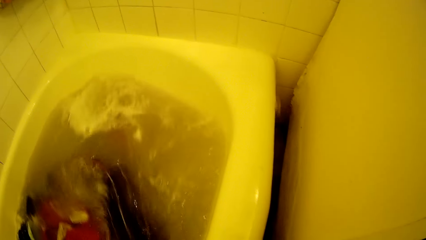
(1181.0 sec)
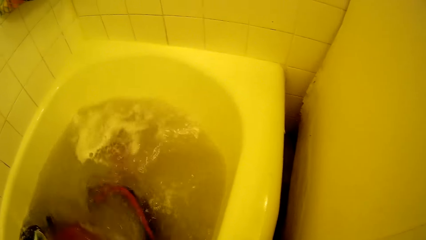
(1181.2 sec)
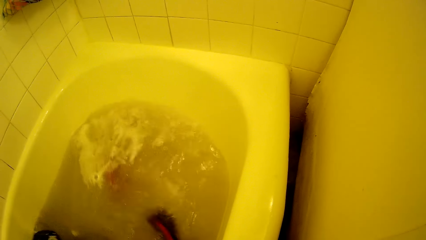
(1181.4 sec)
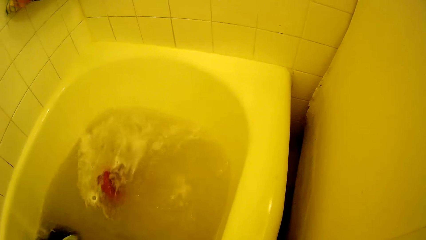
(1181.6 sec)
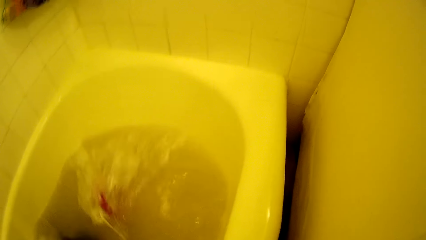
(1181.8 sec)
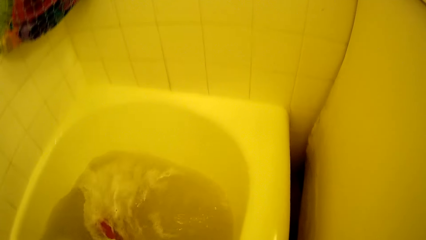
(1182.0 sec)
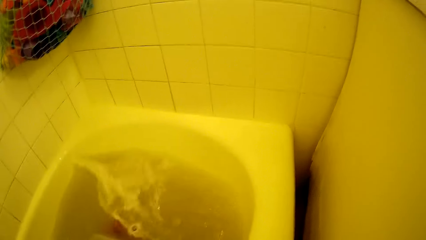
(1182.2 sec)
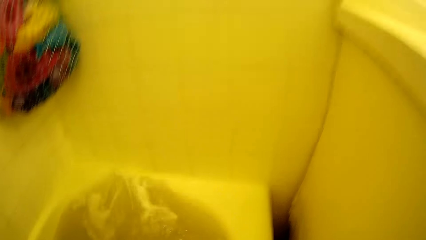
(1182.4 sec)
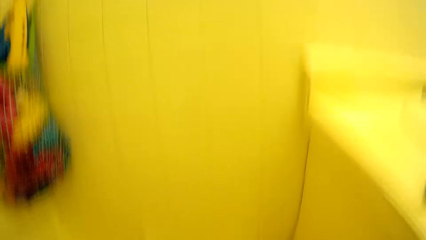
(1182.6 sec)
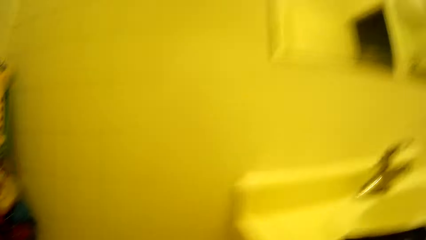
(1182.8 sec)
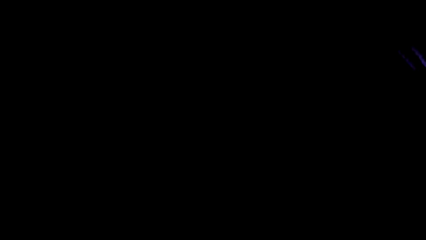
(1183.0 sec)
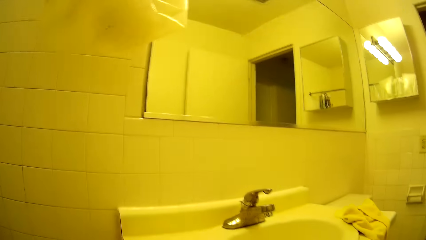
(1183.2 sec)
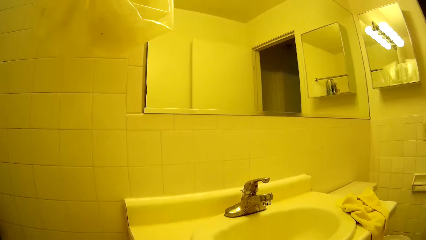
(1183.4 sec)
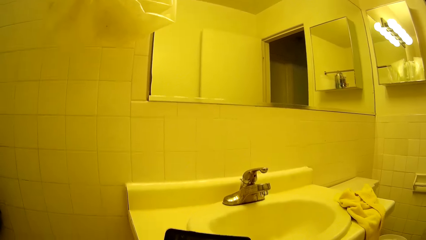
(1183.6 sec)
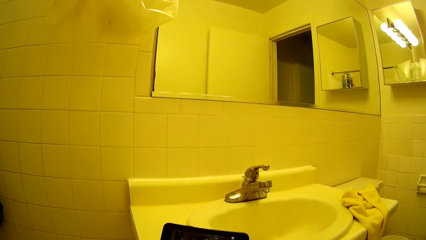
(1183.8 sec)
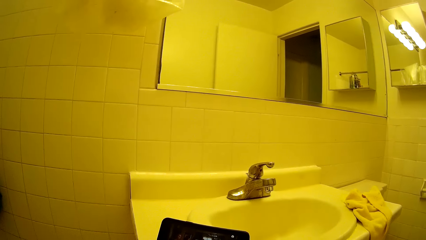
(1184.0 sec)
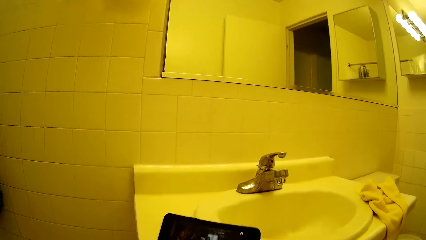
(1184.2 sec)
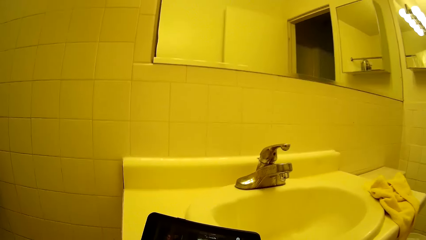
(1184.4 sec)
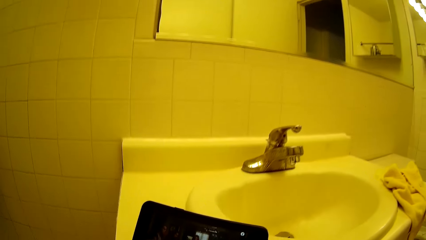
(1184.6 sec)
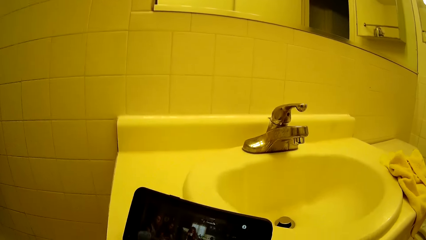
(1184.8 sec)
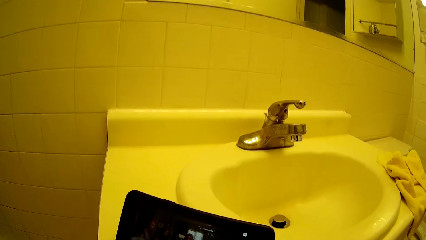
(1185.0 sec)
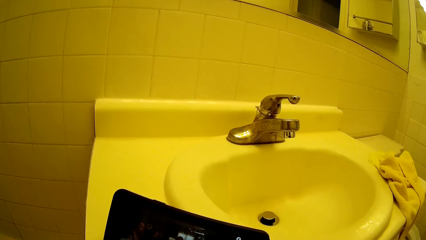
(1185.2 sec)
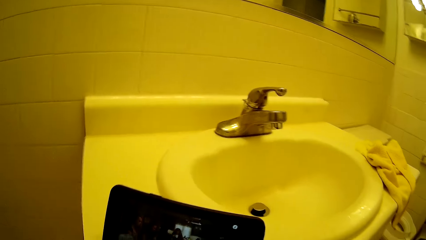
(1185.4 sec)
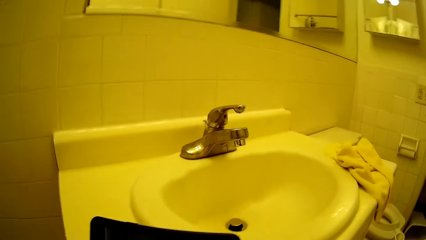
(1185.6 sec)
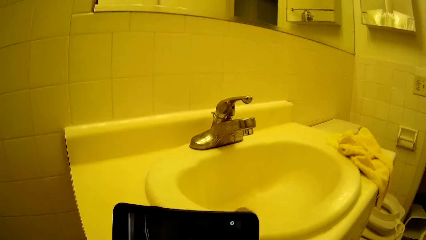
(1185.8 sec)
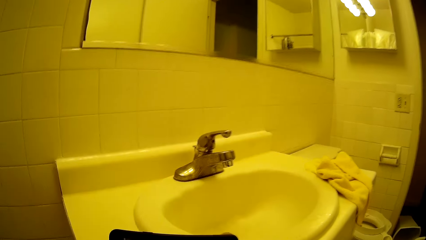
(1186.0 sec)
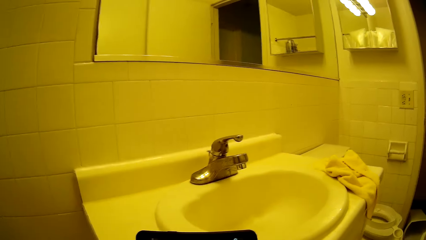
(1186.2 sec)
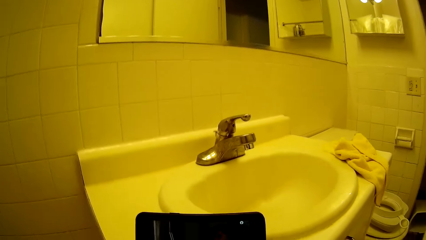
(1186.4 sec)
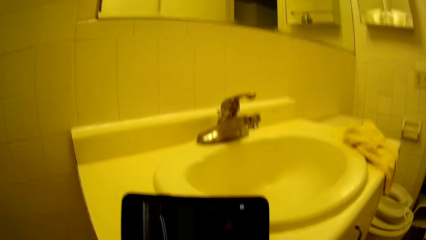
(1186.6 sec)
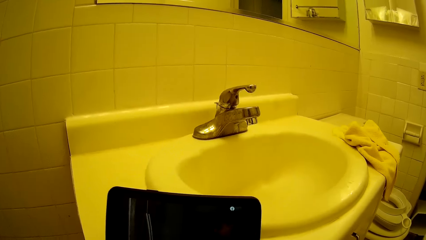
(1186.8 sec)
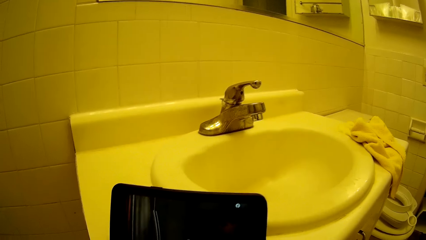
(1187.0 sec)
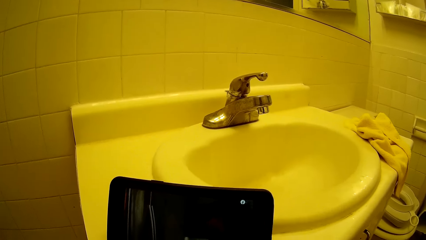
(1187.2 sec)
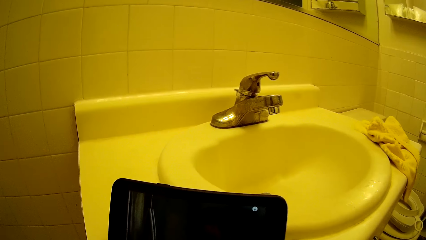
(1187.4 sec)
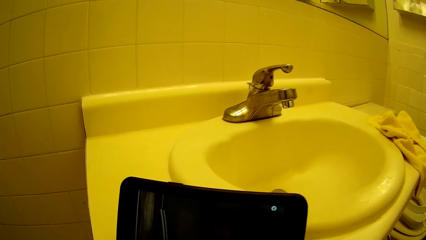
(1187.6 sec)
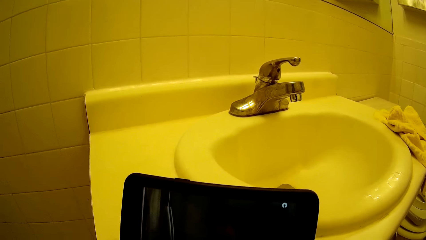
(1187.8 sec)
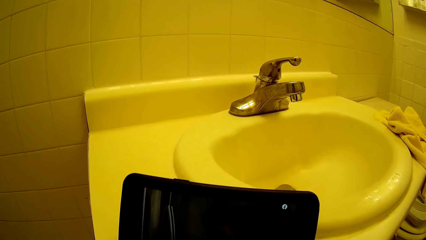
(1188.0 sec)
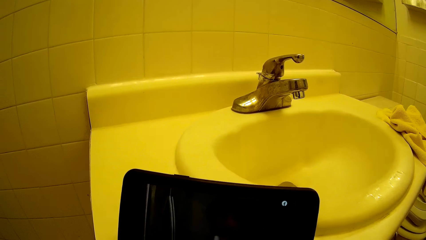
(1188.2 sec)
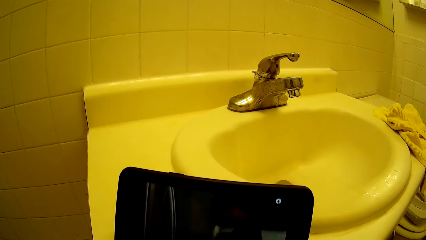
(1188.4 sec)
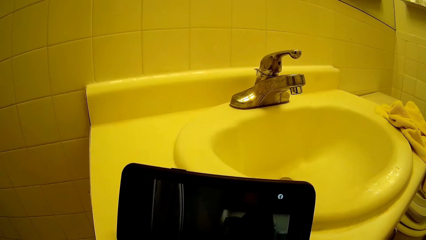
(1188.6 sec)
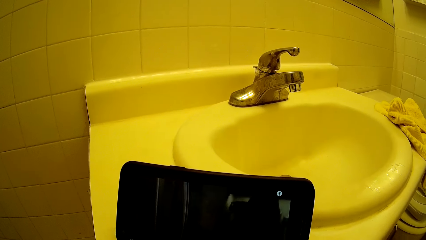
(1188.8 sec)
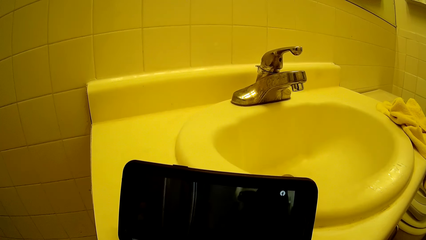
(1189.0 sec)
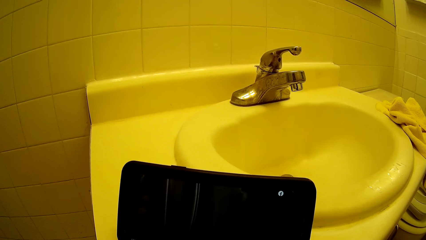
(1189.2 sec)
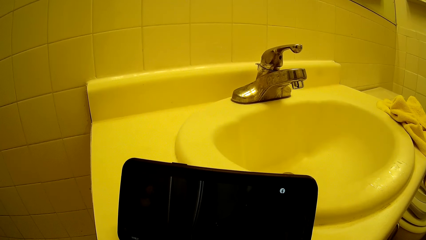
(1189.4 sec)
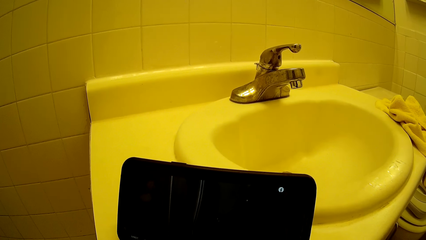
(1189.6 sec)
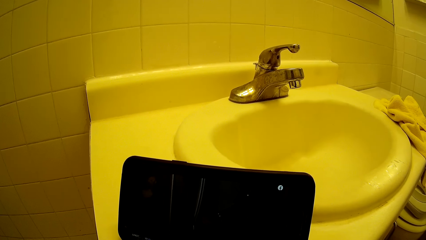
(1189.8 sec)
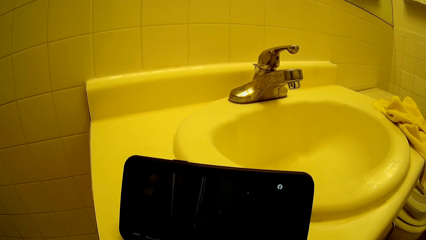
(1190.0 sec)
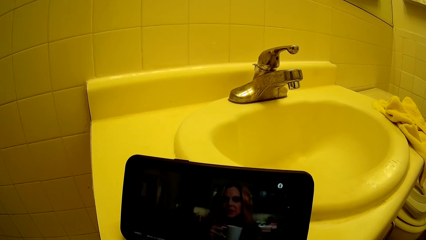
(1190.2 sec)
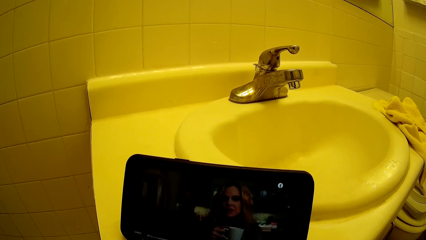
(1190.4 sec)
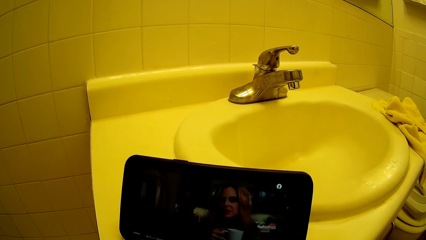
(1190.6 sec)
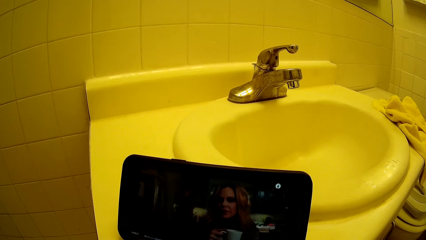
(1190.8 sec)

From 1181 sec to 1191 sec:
The camera wearer turns towards the phone on the sink. They watch a movie on the phone on the sink.

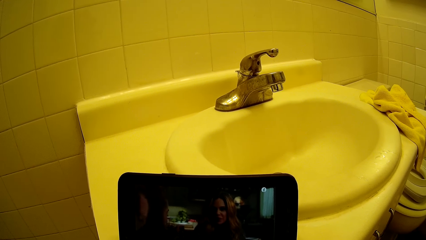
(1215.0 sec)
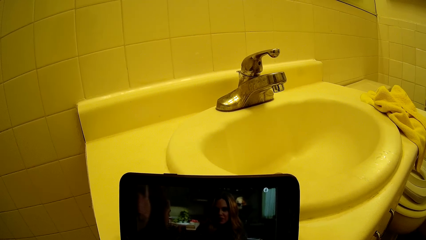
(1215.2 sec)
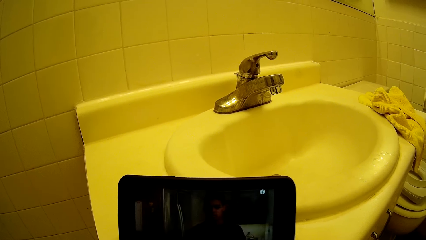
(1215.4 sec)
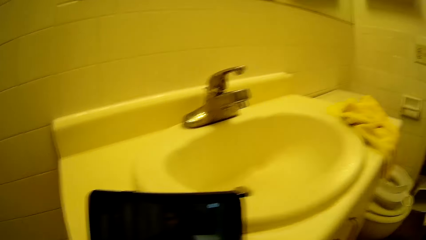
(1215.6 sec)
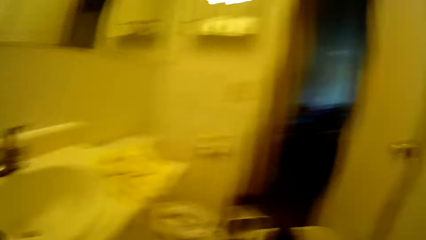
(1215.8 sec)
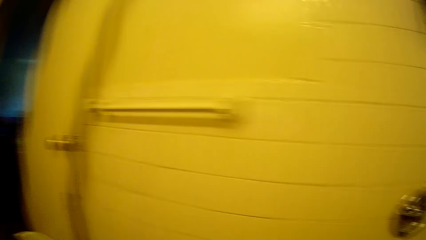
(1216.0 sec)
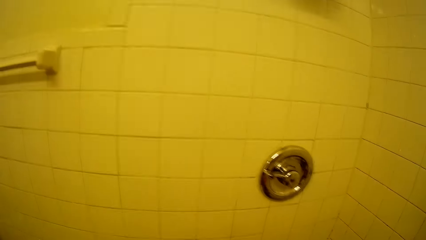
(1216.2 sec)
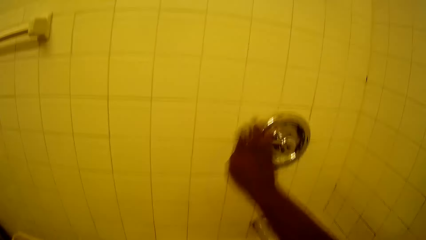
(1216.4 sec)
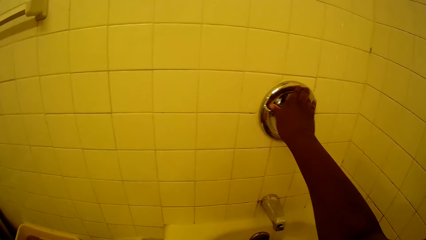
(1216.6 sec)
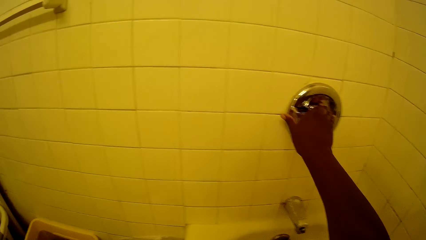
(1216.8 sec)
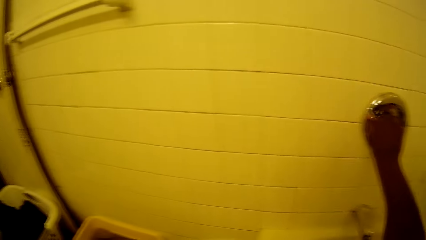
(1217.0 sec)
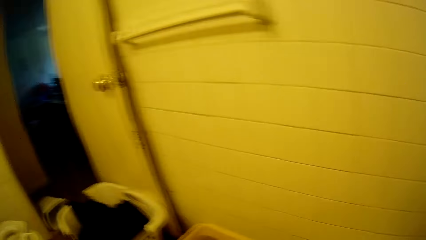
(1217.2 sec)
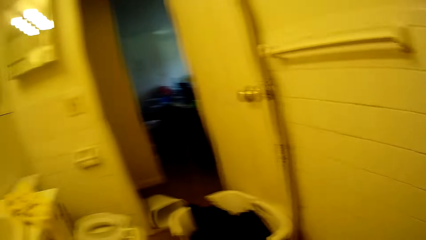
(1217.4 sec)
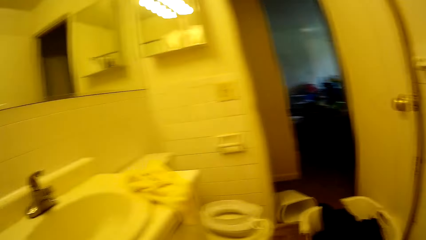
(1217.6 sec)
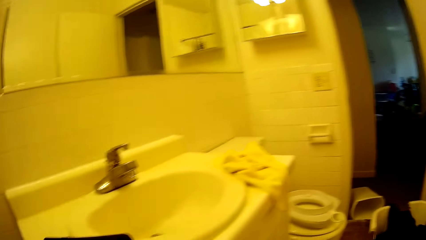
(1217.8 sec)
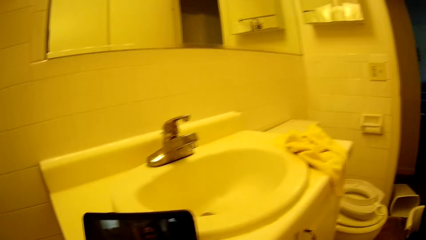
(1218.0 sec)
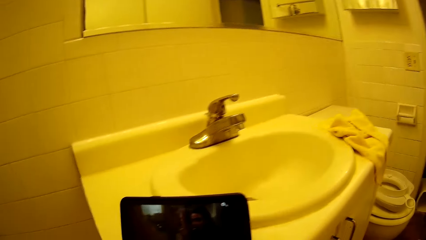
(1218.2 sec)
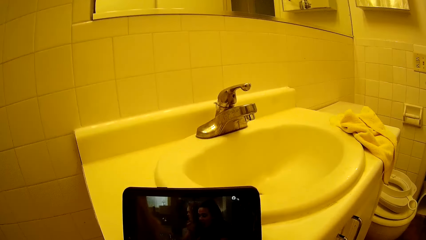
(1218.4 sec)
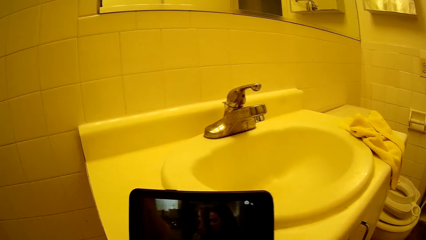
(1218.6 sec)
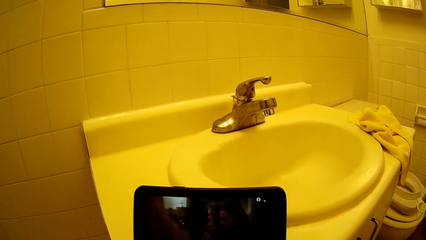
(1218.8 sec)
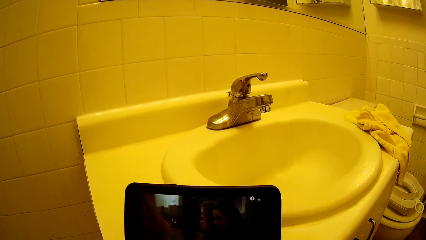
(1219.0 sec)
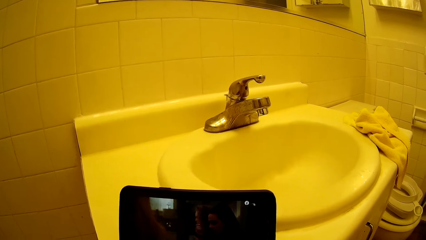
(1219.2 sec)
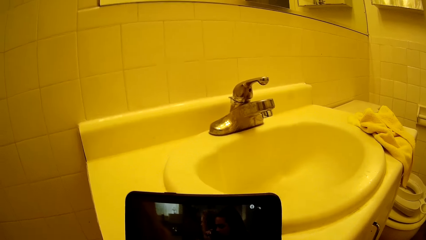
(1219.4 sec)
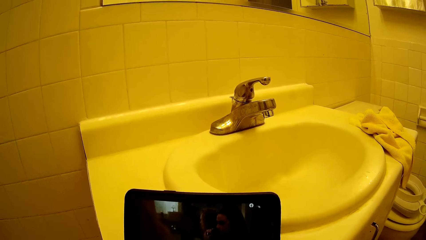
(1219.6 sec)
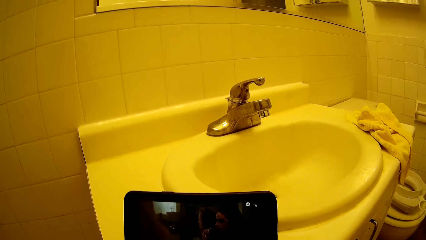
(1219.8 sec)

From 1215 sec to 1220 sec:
The camera wearer closes a tap with her right hand.
